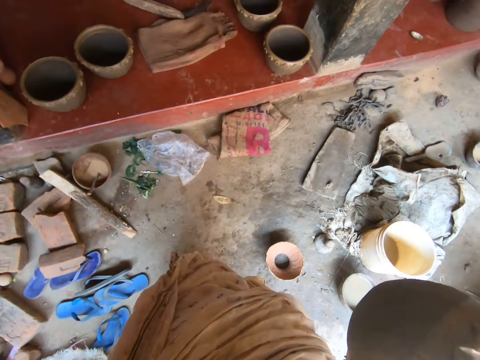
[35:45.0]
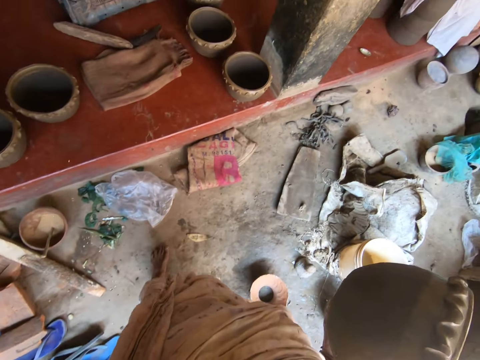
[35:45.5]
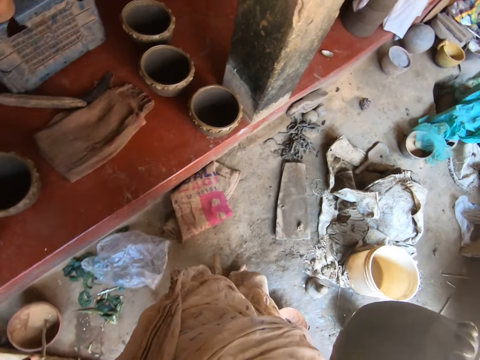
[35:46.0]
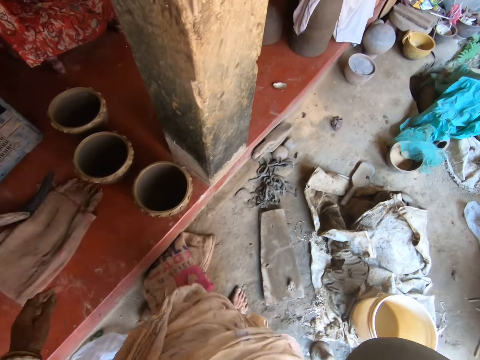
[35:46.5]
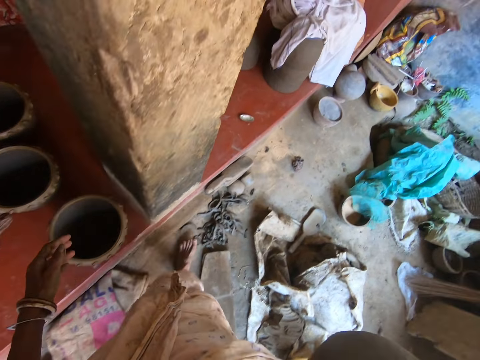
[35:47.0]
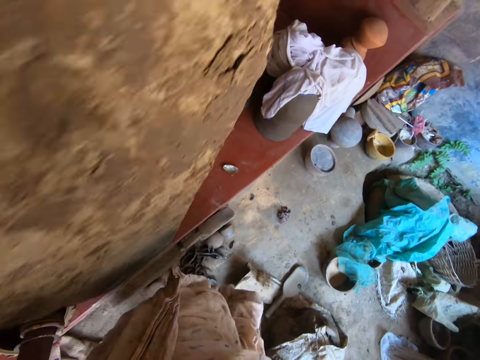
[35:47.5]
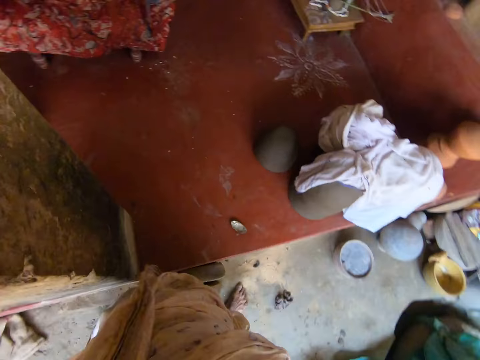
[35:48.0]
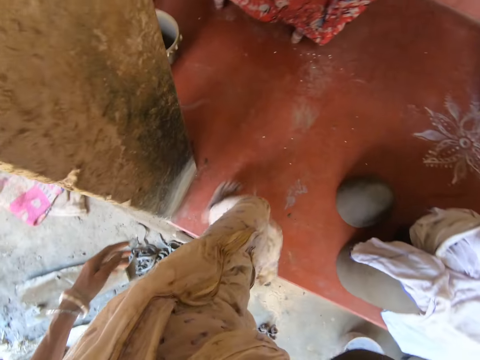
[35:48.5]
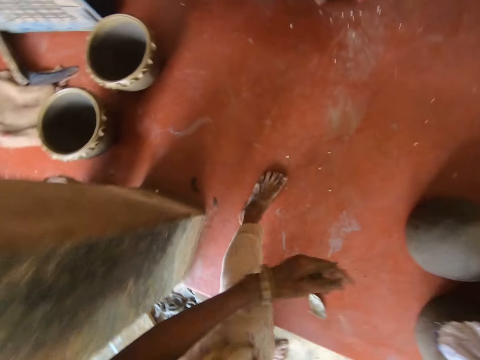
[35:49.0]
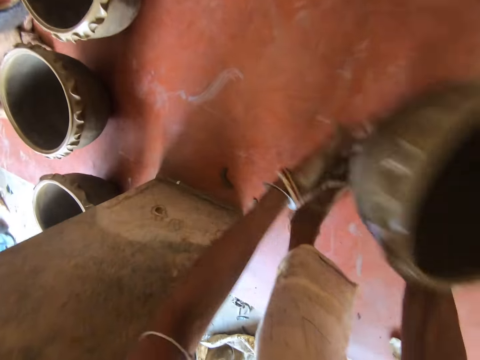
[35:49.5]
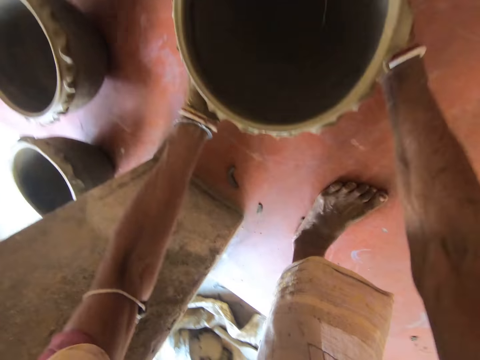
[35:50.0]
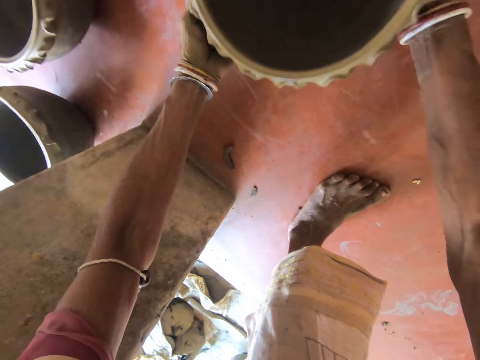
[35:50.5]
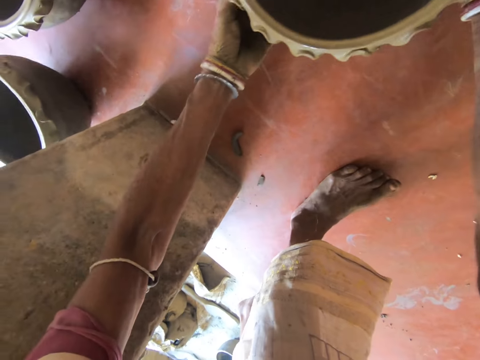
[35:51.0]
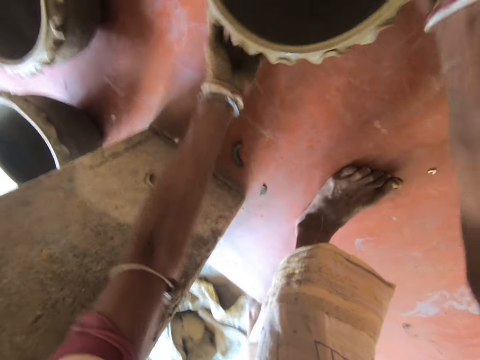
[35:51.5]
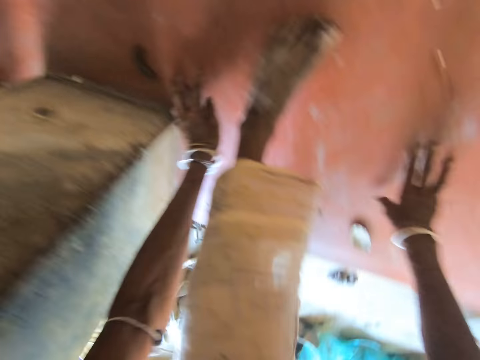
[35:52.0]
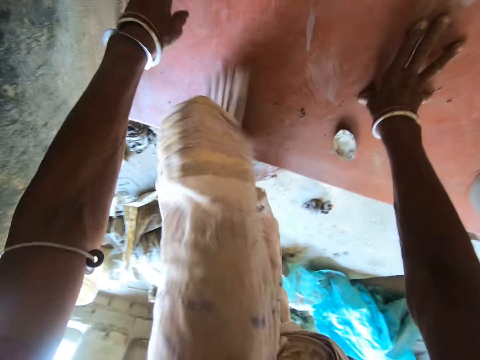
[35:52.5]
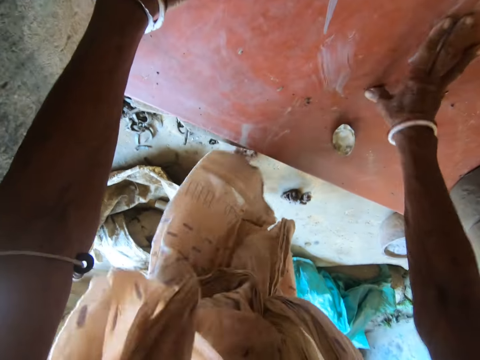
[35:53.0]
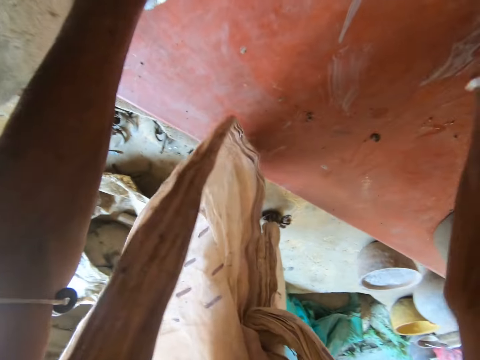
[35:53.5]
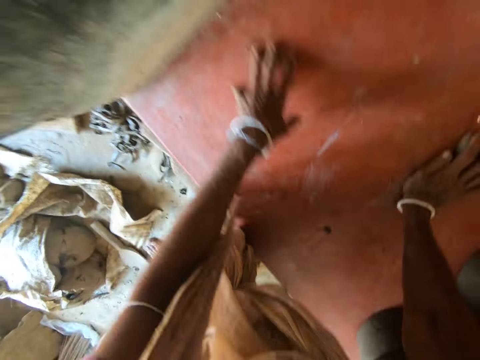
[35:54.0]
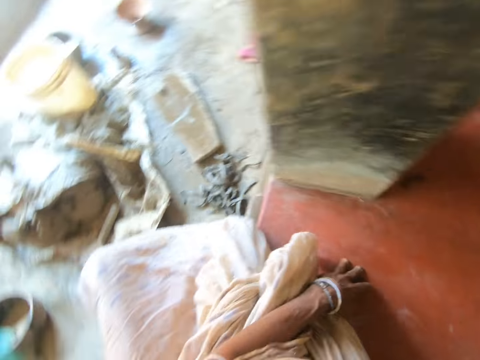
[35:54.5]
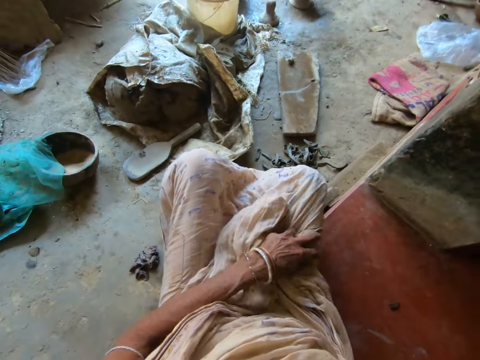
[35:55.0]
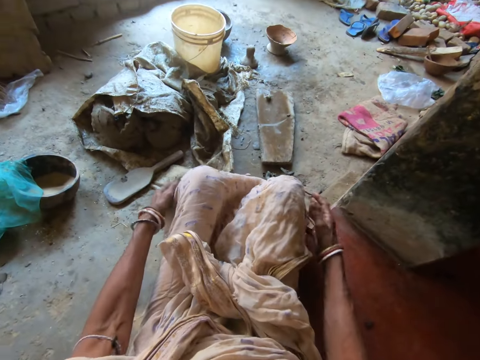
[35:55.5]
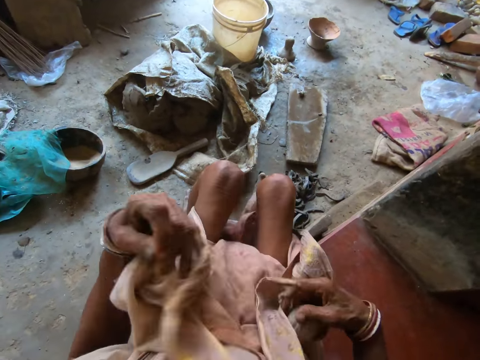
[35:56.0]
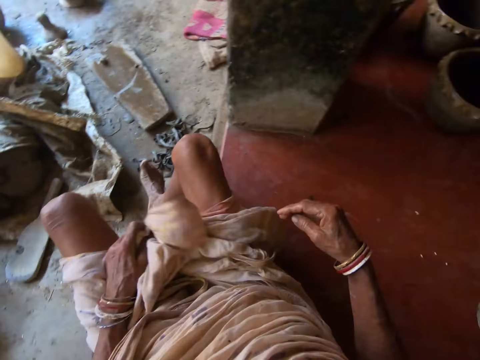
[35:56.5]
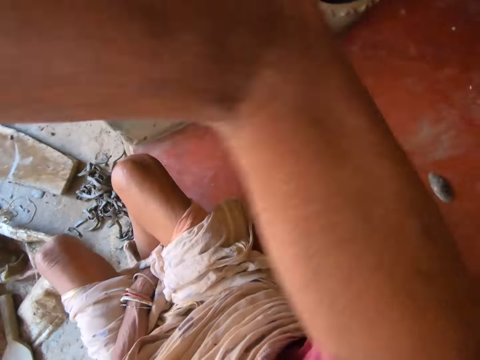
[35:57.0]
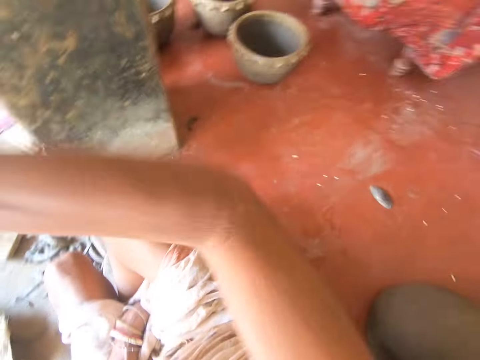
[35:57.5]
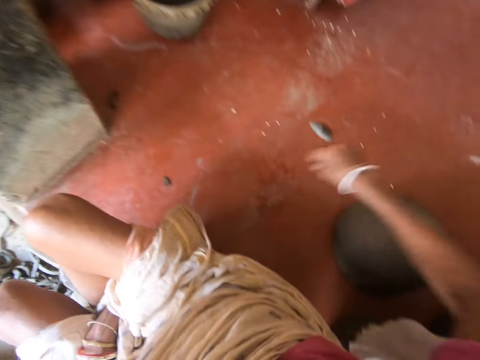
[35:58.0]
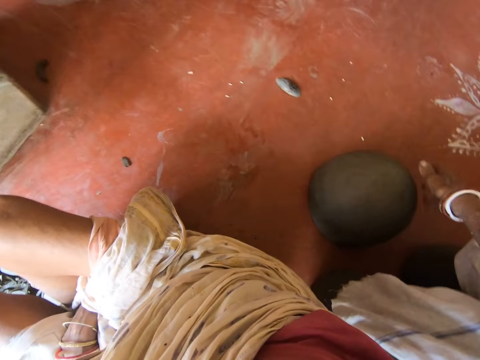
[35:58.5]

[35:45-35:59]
The camera wearer holds the pillar with her left hand. She converses with a man. She drops the pottery mold on the pavement with her hands. She places her hands on the pavement. She sits on the floor. She picks up a piece of metal from the pavement with her right hand. She moves something on the floor. She sits down. She adjusts her clothes with her hands. She does something with her hand.

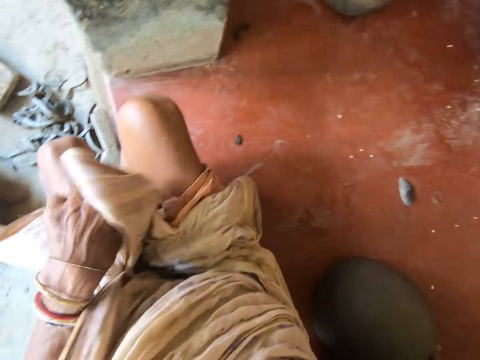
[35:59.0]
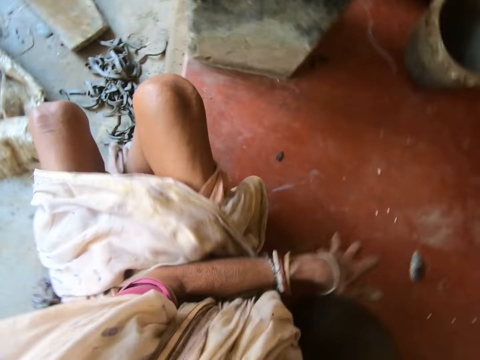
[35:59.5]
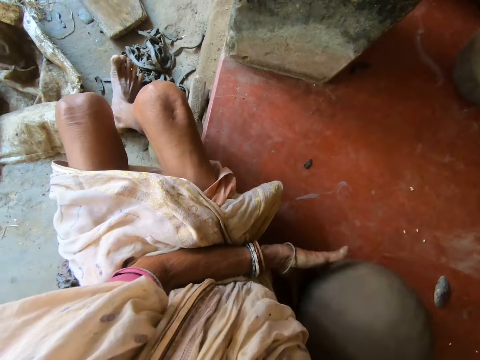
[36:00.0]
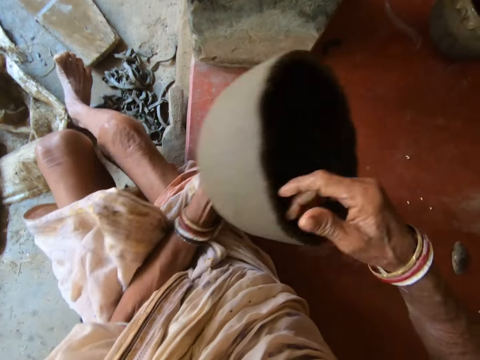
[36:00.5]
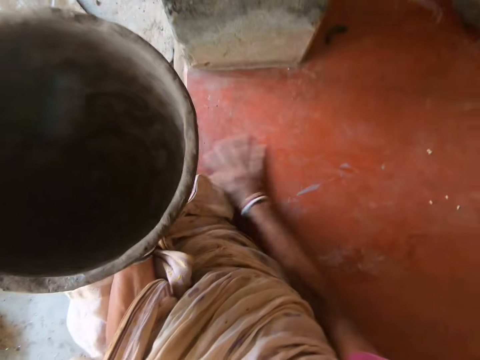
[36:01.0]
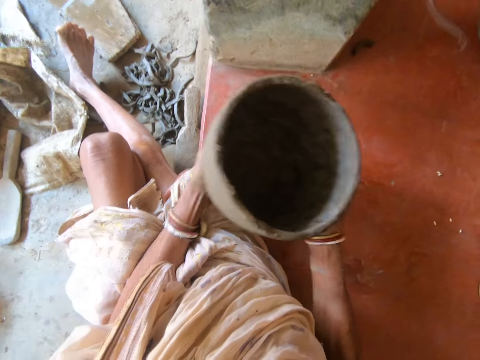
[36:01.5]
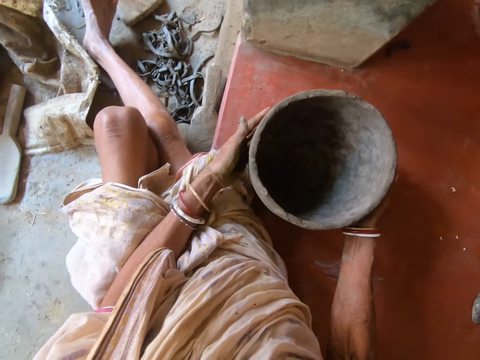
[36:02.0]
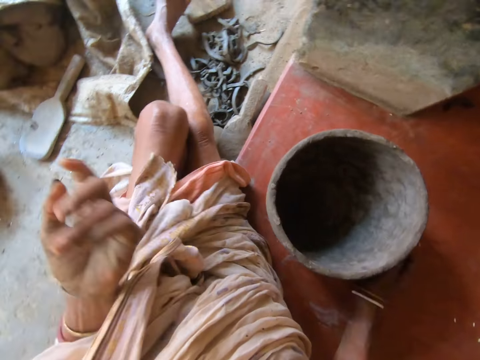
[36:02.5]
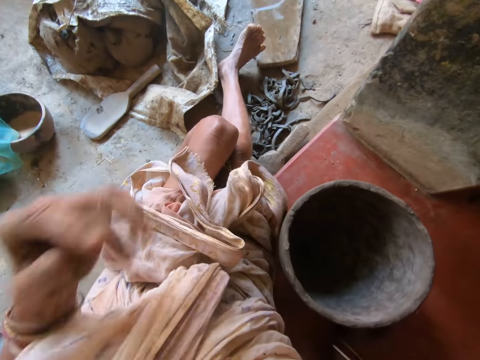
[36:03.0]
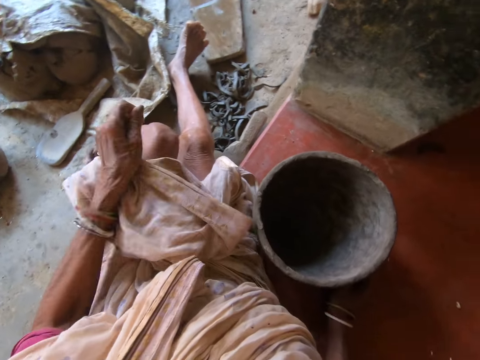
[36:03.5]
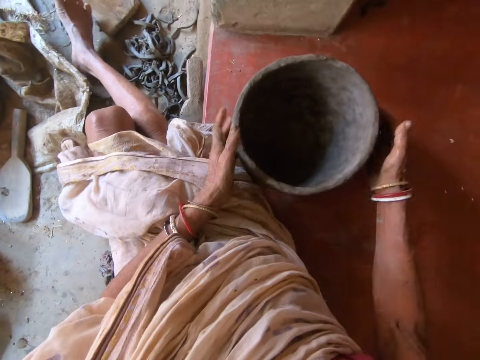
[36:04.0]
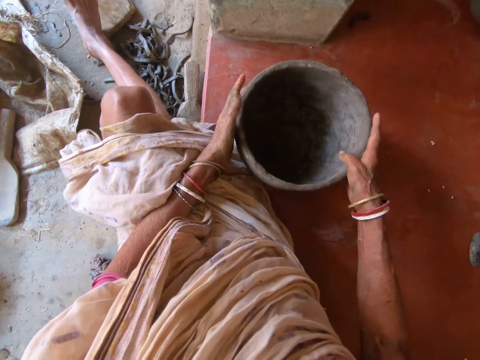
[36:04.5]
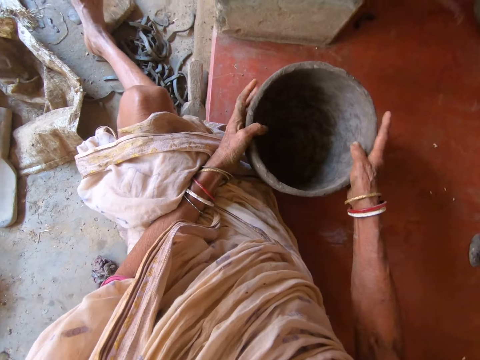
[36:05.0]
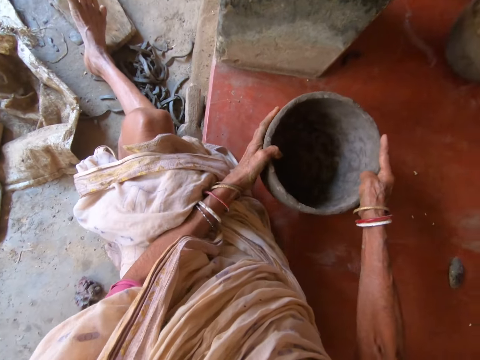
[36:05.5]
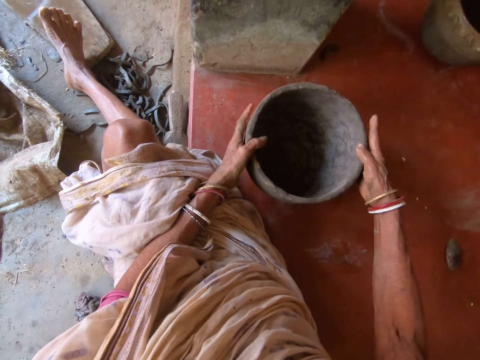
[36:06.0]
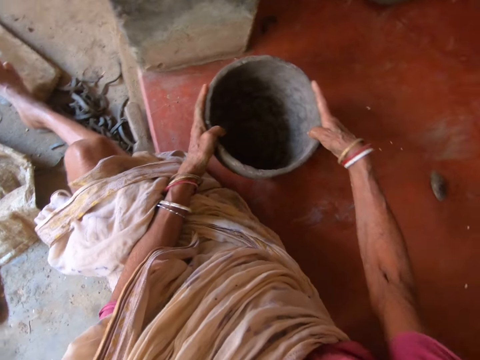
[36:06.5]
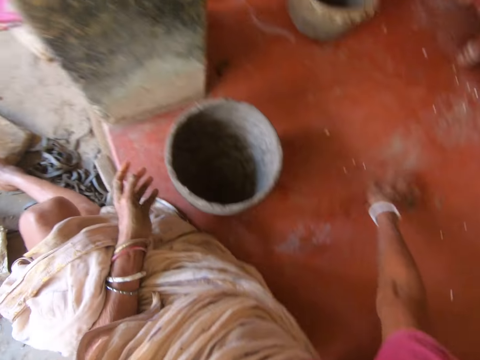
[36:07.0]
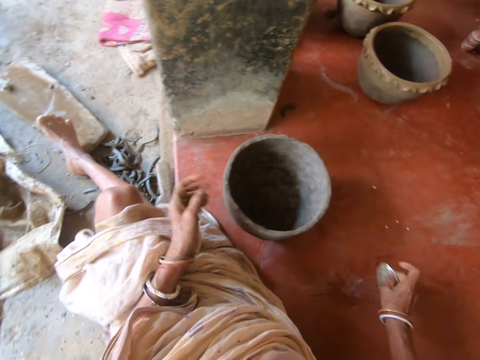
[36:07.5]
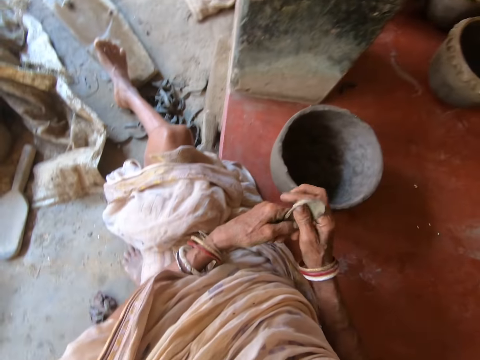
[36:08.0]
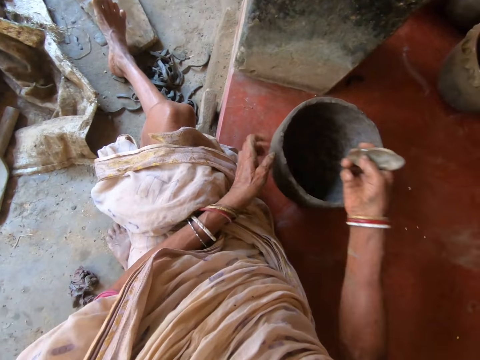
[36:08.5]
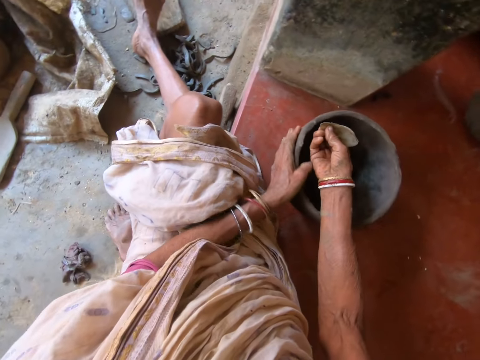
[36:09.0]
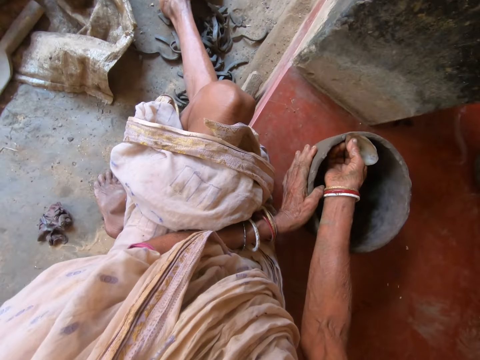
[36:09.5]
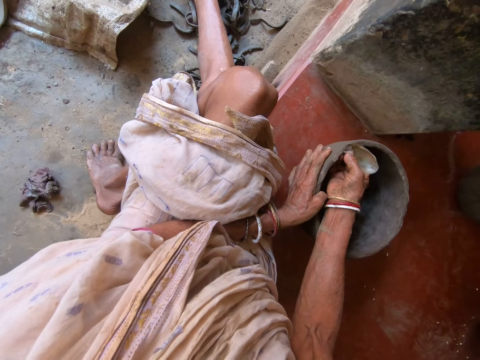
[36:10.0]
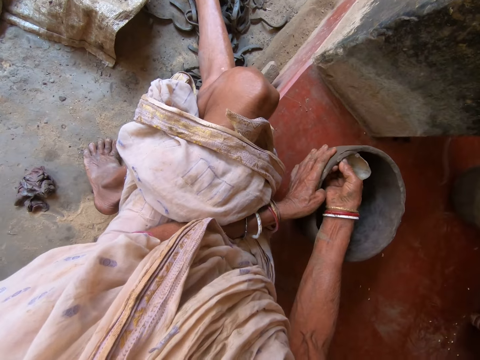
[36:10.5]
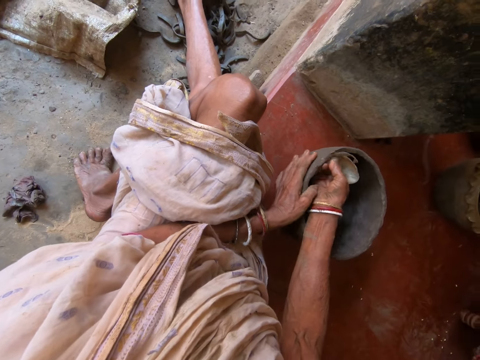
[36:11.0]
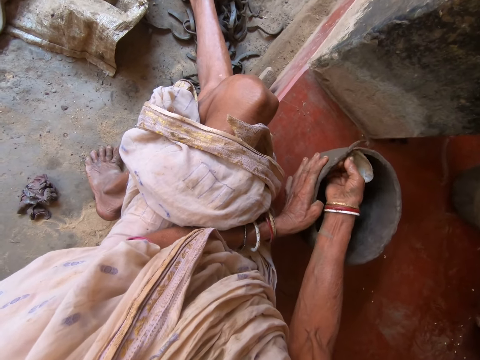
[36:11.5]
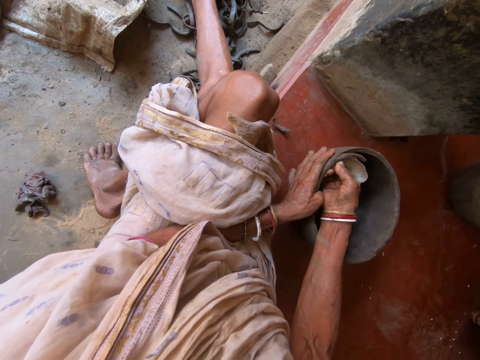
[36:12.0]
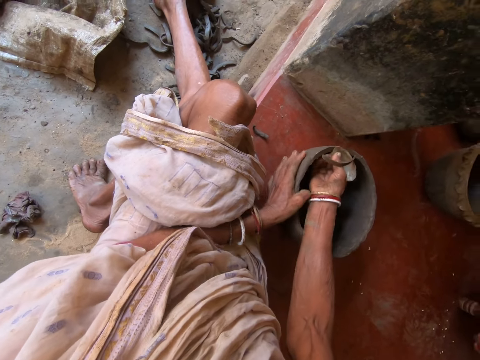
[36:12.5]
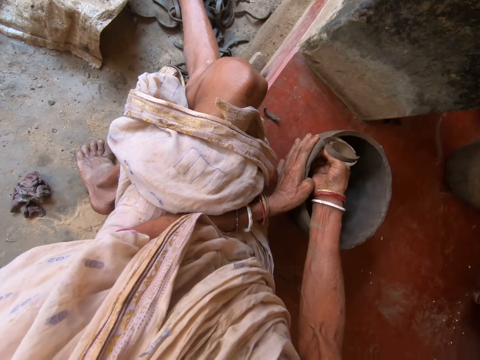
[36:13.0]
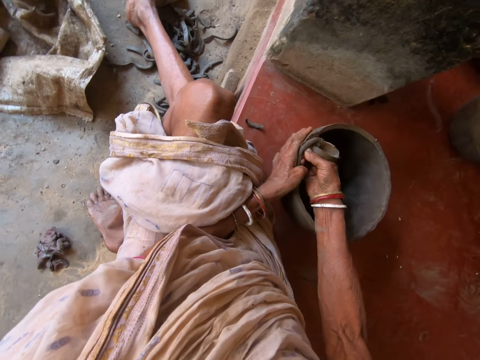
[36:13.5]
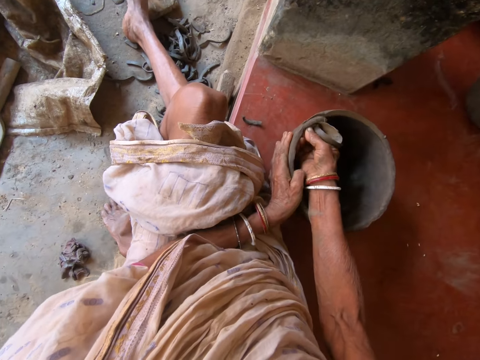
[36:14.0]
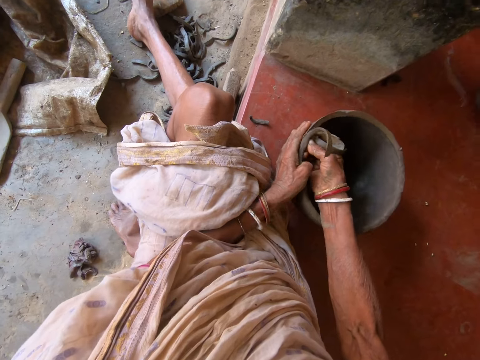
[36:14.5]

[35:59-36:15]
The camera wearer picks up a bowl or pot from the floor with both hands. She wipes the floor with her right hand. She drops the bowl on the floor with both hands. She adjusts her dress with her left hand. She holds the bowl on the floor with both hands. She tilts the pot with her hands. She hits the bowl on the floor with both hands. She picks up the metal scrap or scraper from the floor with her right hand. She cleans the metal scrap in her right hand with her left hand. She places the scraper on the other hand. She rotates the bowl on the floor with her left hand. She carves the bowl on the floor with the metal scrap in her right hand.
